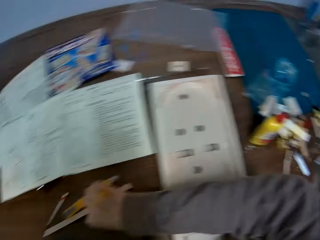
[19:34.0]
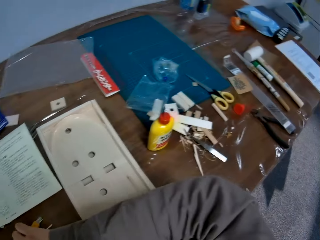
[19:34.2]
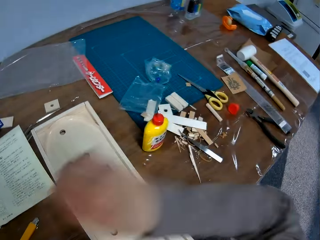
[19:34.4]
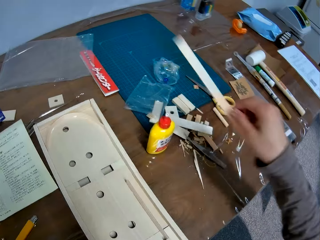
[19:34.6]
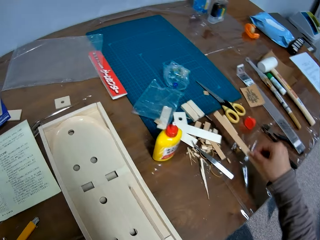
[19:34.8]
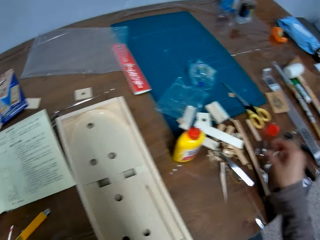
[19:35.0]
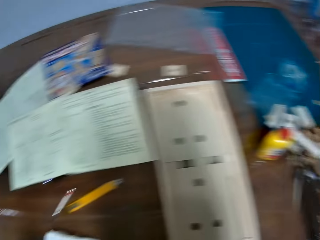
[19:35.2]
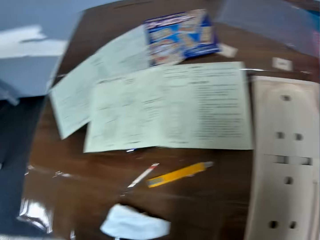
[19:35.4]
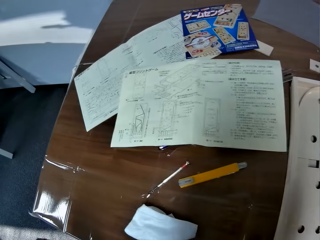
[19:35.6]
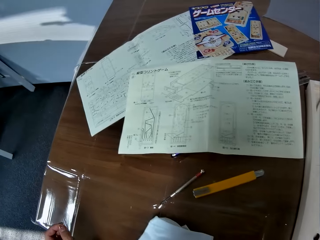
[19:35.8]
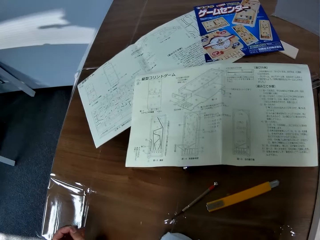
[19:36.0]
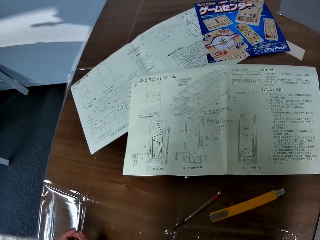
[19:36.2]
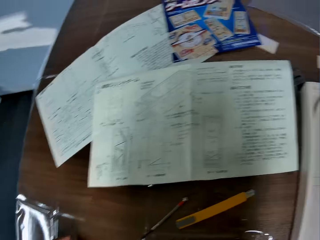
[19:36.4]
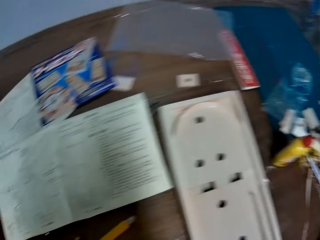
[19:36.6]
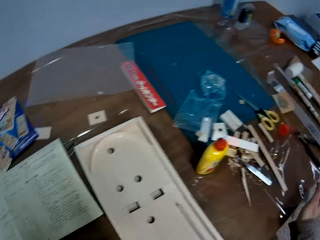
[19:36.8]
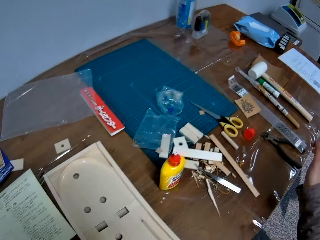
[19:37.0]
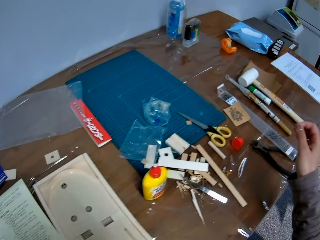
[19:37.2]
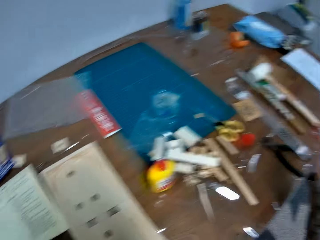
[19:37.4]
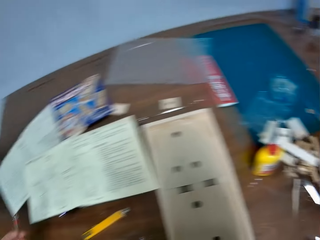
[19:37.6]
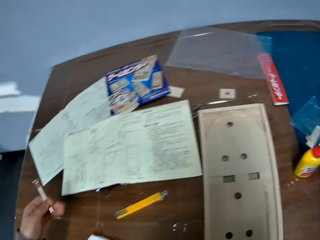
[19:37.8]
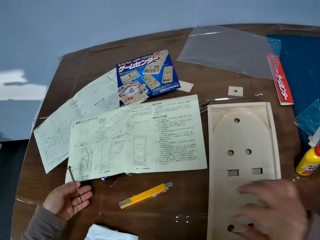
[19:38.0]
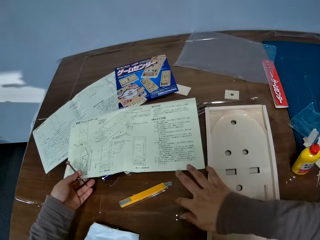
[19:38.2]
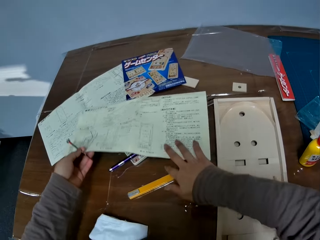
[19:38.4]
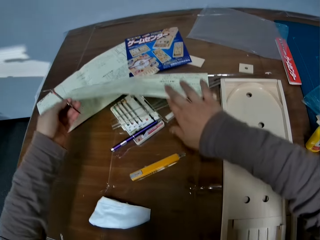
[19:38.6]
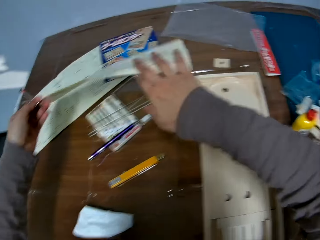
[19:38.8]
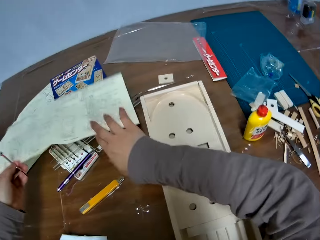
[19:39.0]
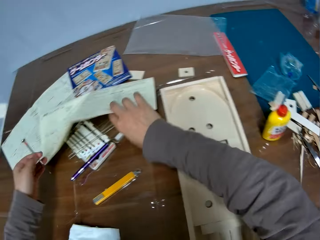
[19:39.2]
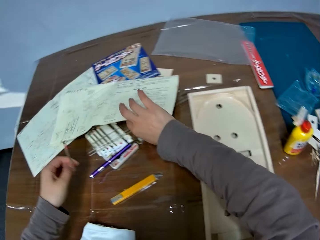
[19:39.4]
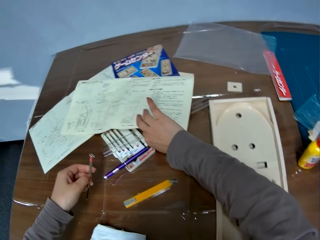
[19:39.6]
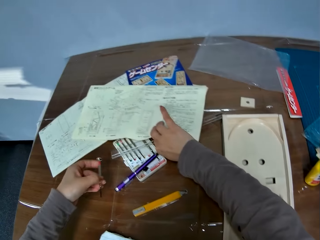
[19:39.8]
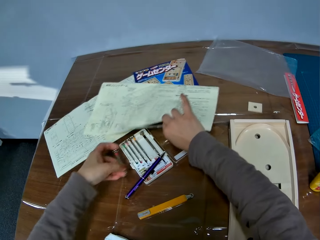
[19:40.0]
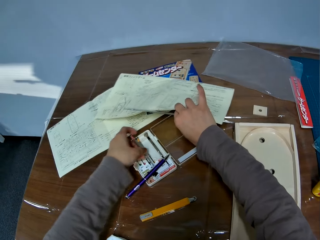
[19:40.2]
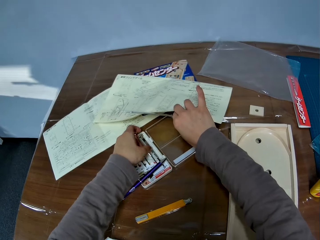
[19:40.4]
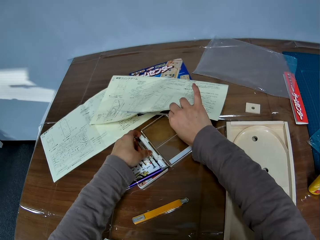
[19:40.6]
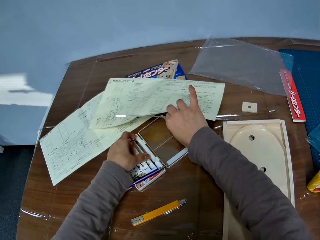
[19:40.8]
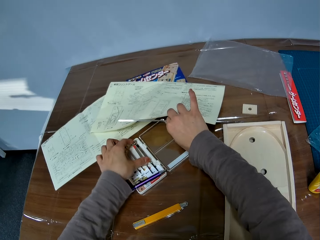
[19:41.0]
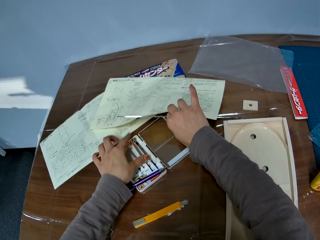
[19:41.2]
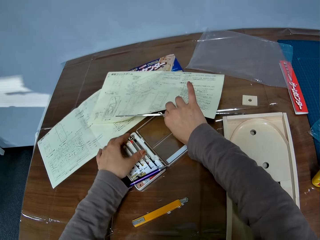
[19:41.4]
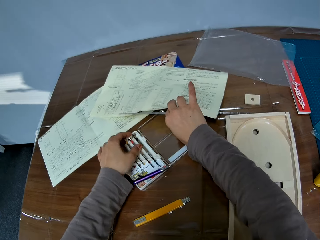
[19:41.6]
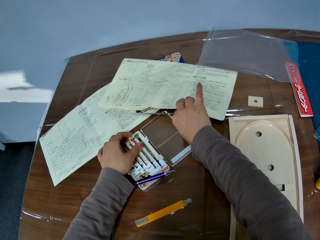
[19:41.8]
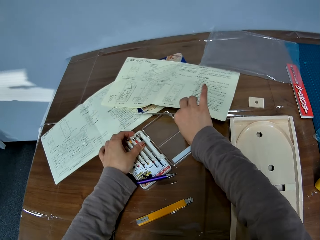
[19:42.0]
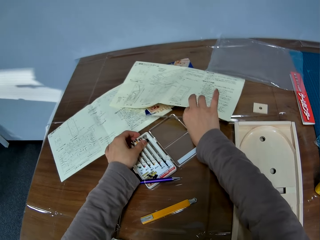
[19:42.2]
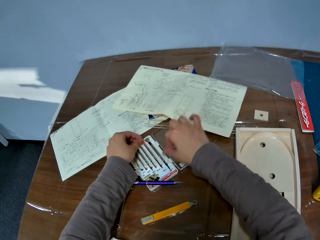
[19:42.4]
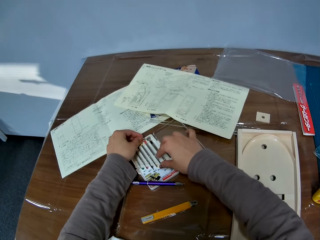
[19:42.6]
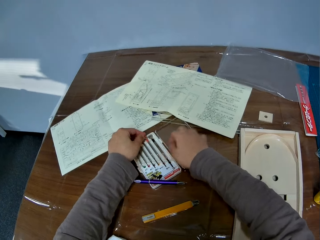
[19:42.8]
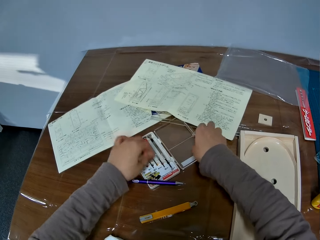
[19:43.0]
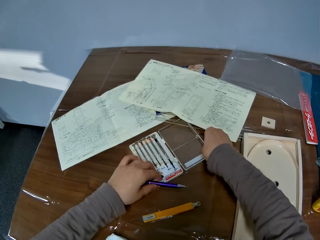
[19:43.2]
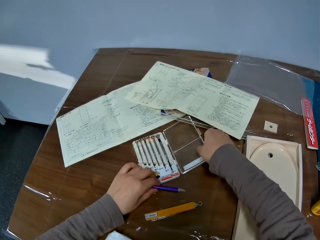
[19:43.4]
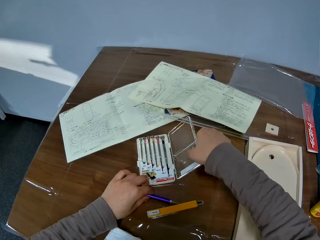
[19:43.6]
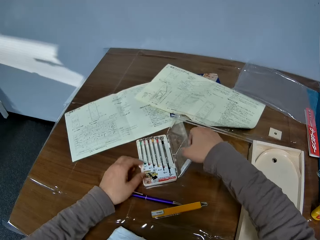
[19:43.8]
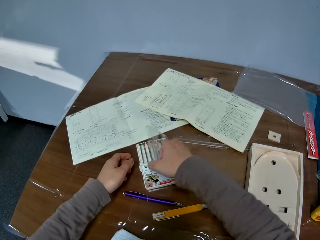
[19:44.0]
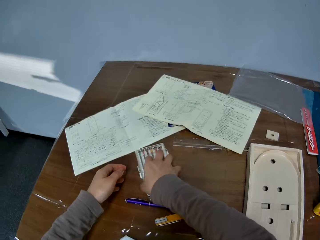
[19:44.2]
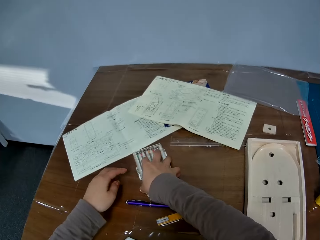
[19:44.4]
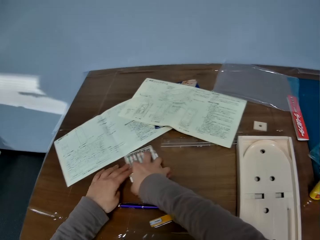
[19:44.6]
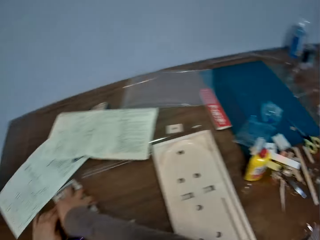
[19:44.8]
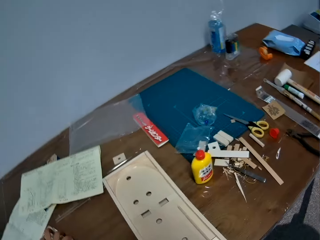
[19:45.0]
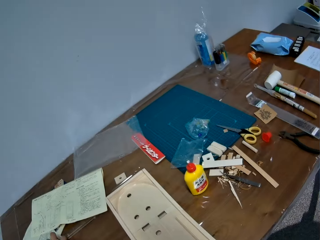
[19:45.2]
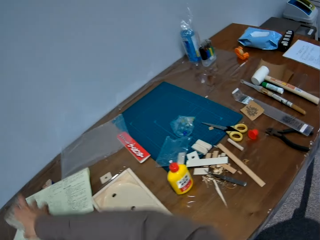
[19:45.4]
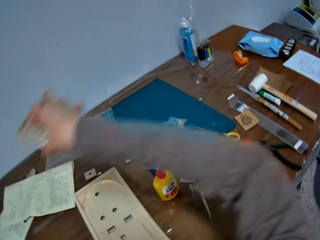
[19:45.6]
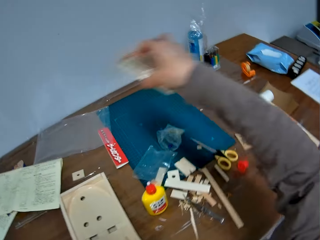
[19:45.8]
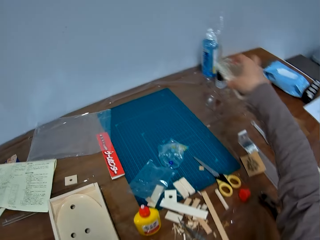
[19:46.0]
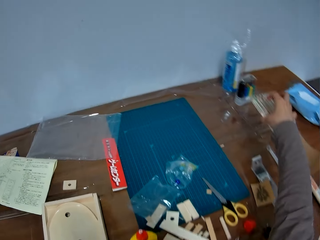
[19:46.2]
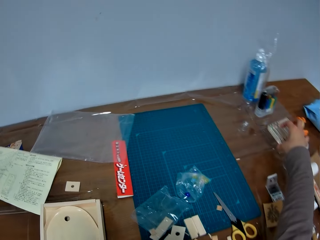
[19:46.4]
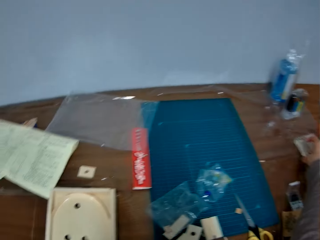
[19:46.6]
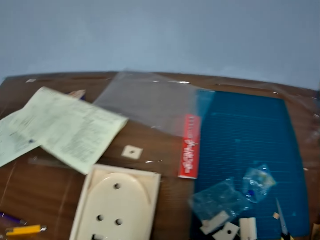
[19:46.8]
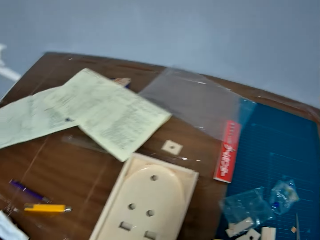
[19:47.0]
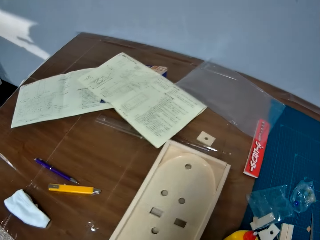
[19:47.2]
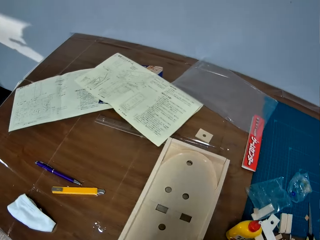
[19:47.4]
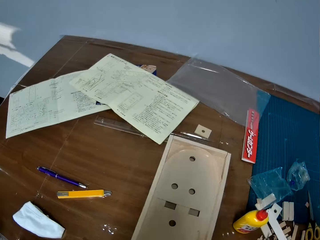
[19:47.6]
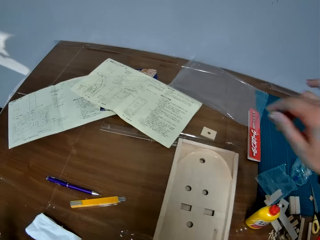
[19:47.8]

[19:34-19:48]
The camera wearer moves her hand towards the tissue. She picks up the other piece of wood from the table with her right hand. She holds the piece of wood with her hand. She moves her hand away from the tissue. She drops the other piece of wood on the table. She moves her hand away from the piece of wood. She stares at the manual. She picks up a precision screwdriver from the table with her left hand. She looks away from the manual. She moves her hand forwards. She moves her hand towards the pinball wood machine. She holds the manual with her hand. She holds the manual with both her hands. She moves the manual forwards on the table with her right hand. She lifts up the manual with her hands. She picks up a ruler from the table with her left hand. She puts the precision screwdriver in its box. She drops the ruler on the table. She moves her hand forwards. She presses on the screwdriver with her hands. She moves a pen forwards on the table with her left hand. She lifts up the lid of the screwdriver box. She closes the precision screw box. She lets go of the pen. She holds the screwdriver box with both her hands. She moves the precision screw box on the table. She moves her hand forwards. She places the screwdriver box on the table.

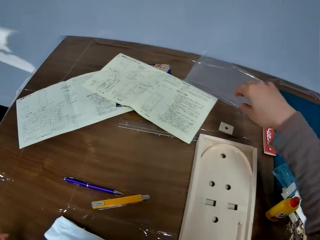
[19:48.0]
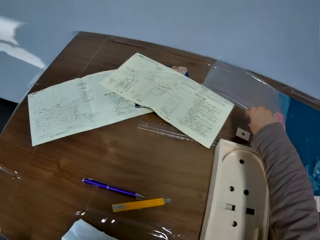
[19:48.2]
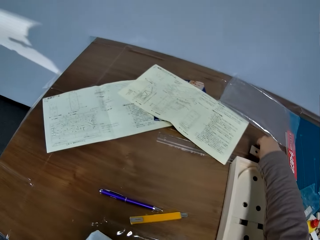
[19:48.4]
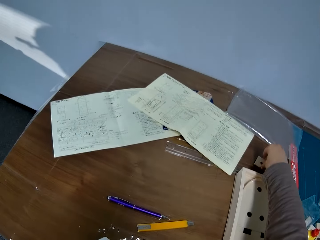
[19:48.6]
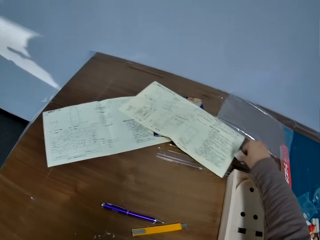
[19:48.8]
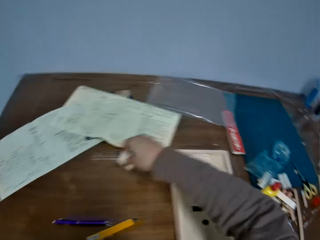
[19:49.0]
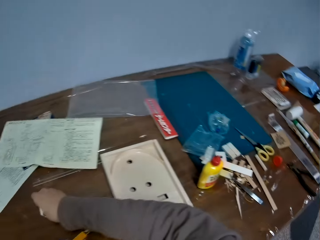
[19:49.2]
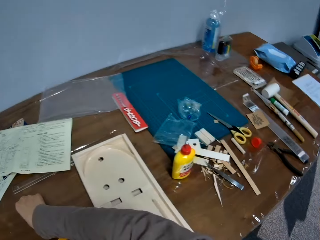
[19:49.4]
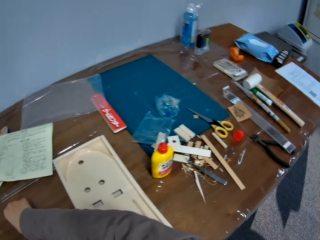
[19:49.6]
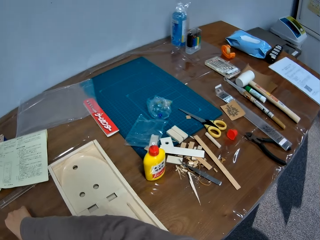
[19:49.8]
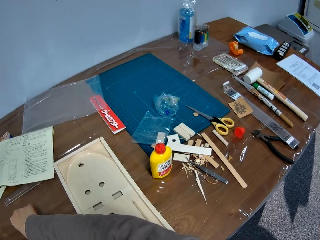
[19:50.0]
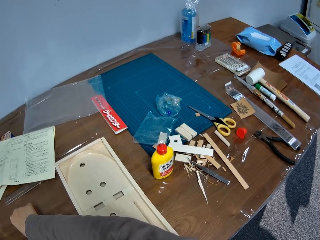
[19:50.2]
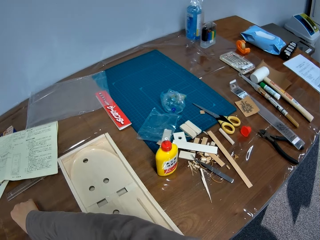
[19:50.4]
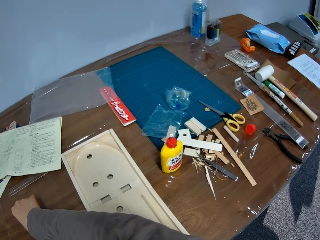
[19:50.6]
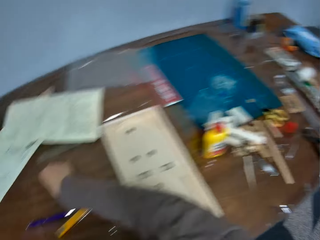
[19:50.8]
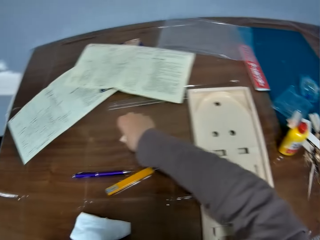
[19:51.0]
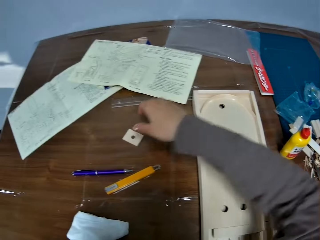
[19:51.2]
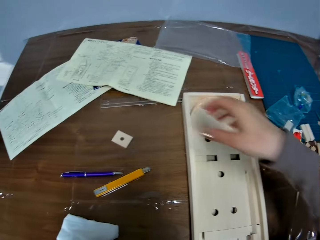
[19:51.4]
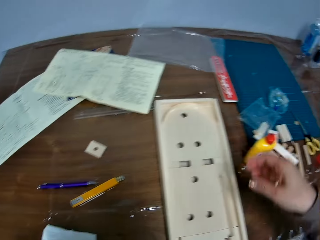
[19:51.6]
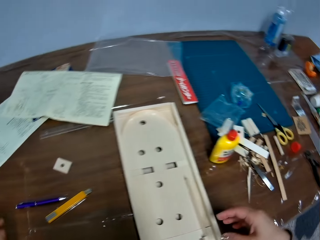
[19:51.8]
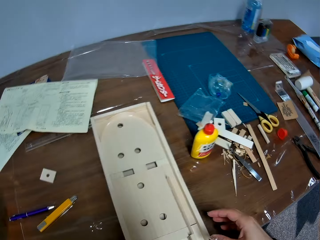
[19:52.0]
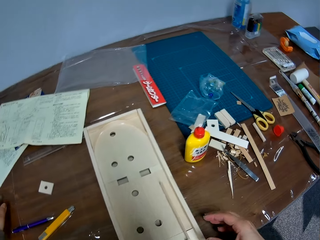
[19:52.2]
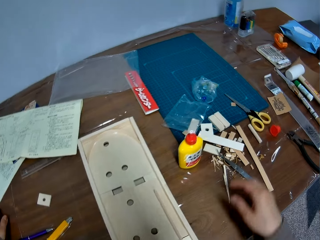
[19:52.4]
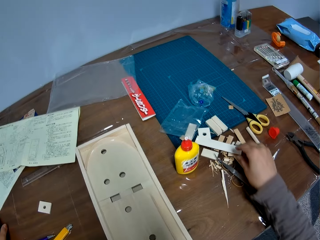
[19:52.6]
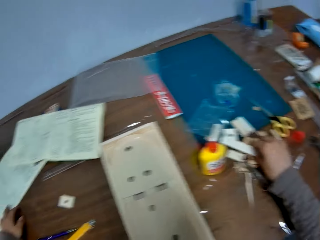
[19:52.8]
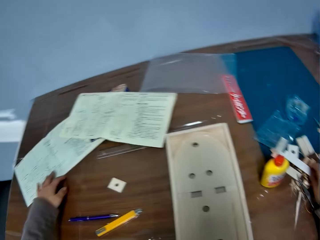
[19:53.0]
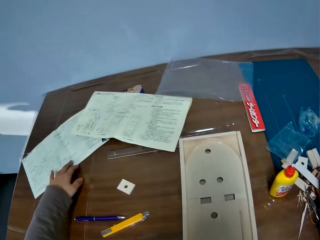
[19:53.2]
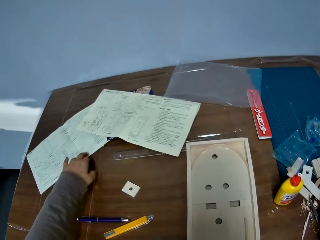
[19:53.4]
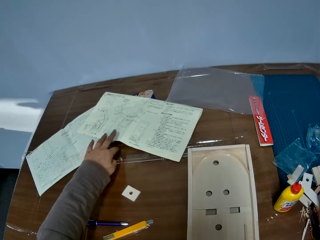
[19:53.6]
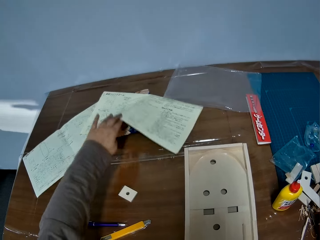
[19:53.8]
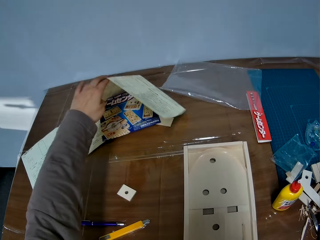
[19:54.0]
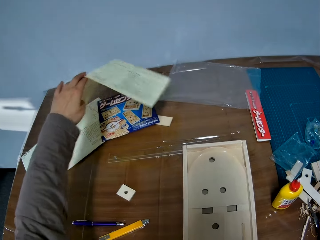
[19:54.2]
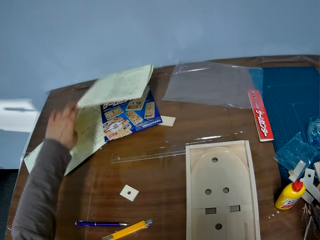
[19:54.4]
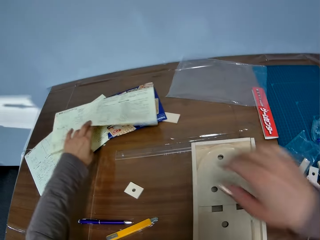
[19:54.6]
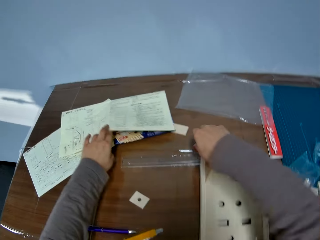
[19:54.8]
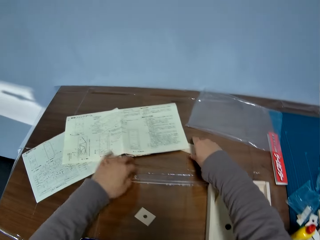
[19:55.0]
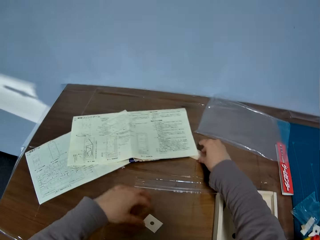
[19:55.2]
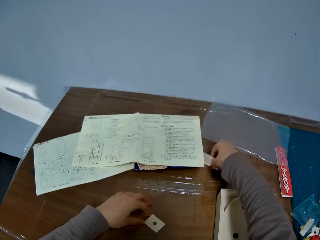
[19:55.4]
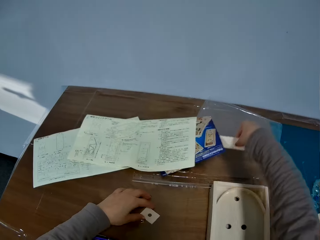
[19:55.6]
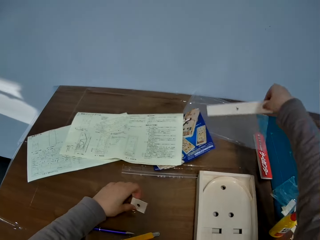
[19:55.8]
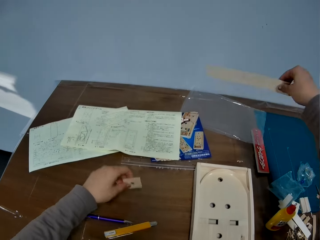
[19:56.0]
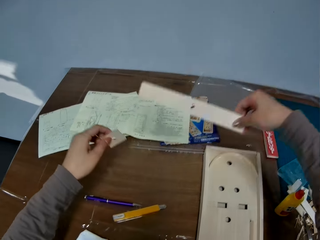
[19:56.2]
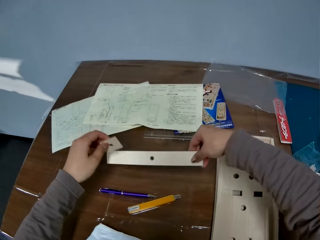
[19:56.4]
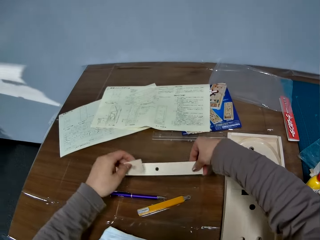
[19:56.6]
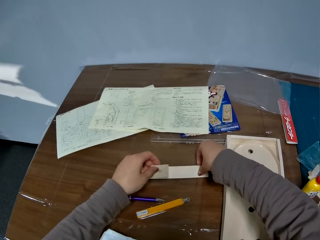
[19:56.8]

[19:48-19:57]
The camera wearer moves her hand forwards. She picks up another piece of wood from the table with her right hand. She moves the wood towards her. She places the wood on the table. She moves her hand away from the wood. She holds the pinball wood machine with her hand. She moves her hand forwards. She holds the piece of wood with her hand. She moves the instruction manual backwards with her left hand. She holds the manual with her hand. She moves her hand forwards. She lifts up the manual. She moves her hand towards the manual. She lets go of the manual. She picks up another piece of wood from the table with her right hand. She holds the piece of wood with her hand. She picks up the other piece of wood from the table with her left hand. She pulls on the piece of wood. She drops the other piece of wood on the table.
